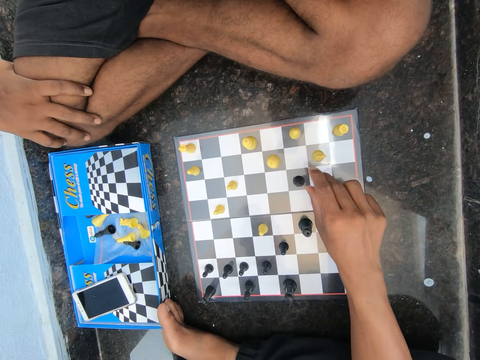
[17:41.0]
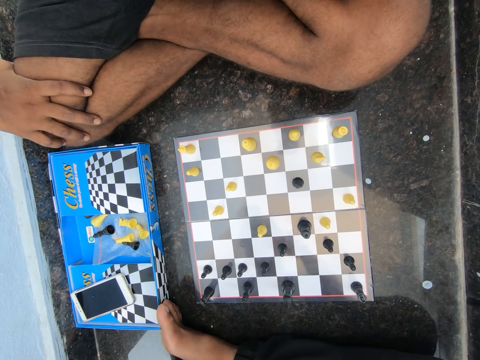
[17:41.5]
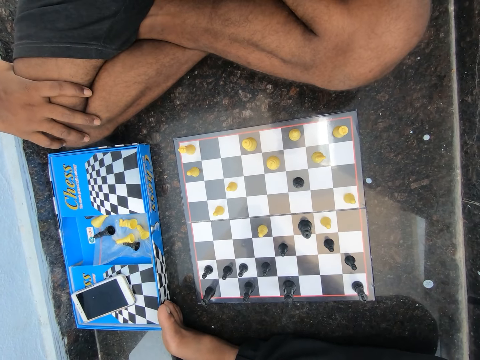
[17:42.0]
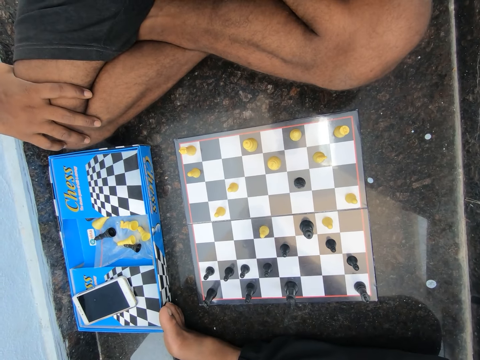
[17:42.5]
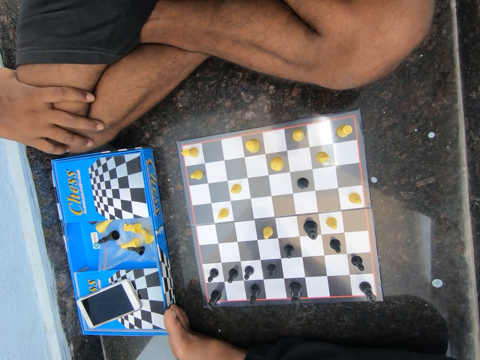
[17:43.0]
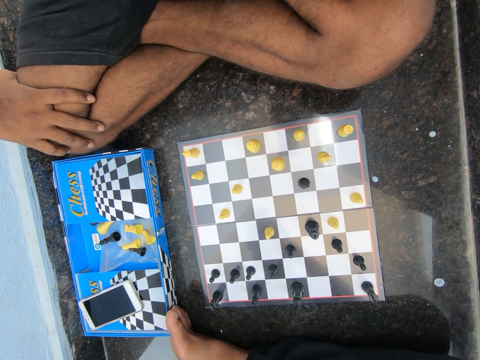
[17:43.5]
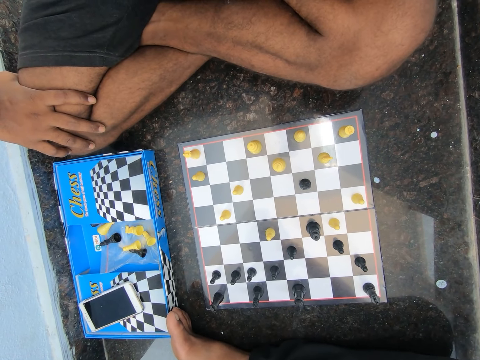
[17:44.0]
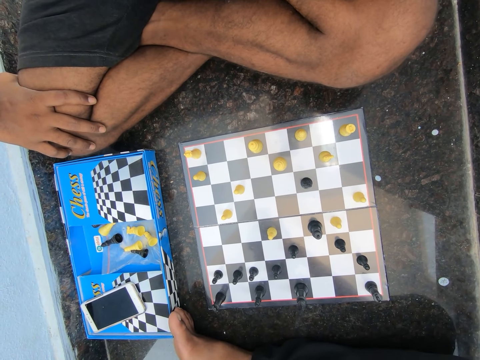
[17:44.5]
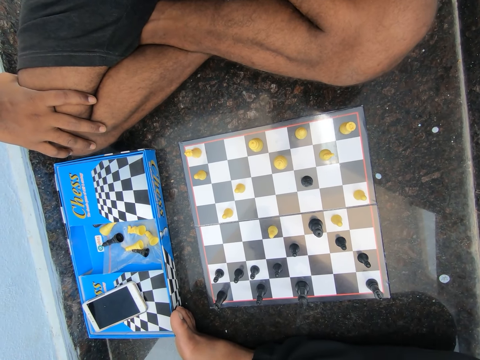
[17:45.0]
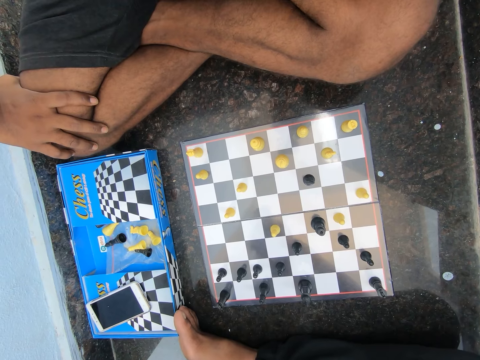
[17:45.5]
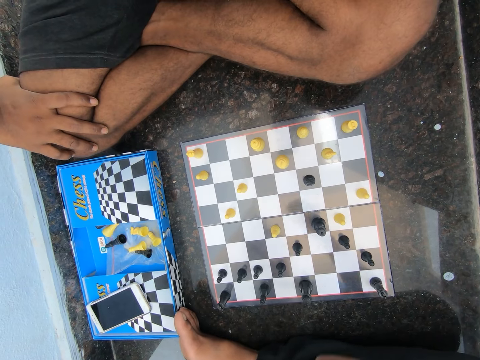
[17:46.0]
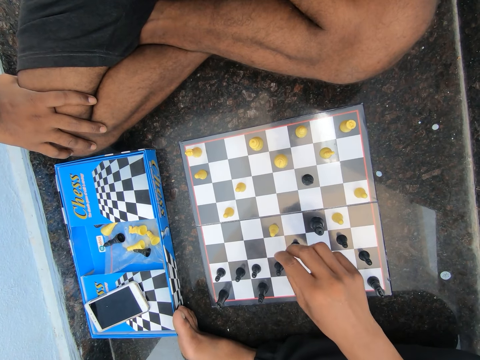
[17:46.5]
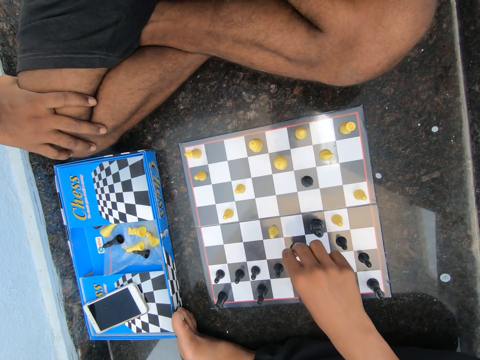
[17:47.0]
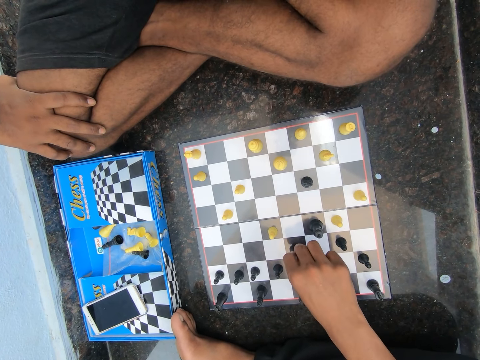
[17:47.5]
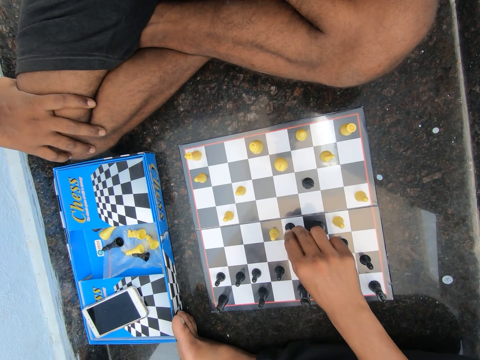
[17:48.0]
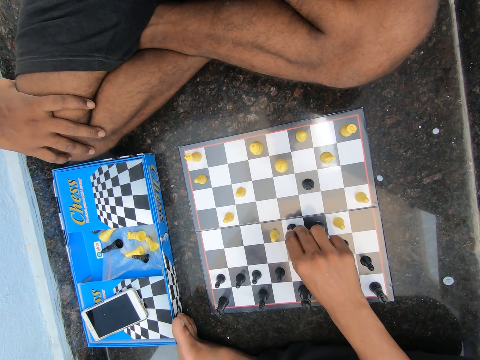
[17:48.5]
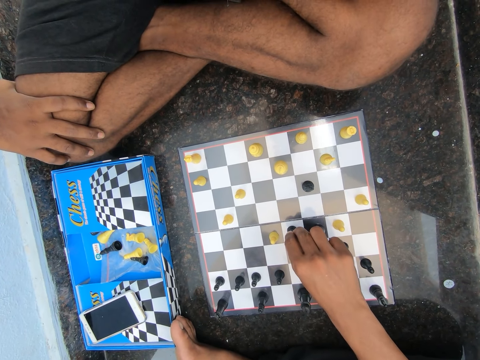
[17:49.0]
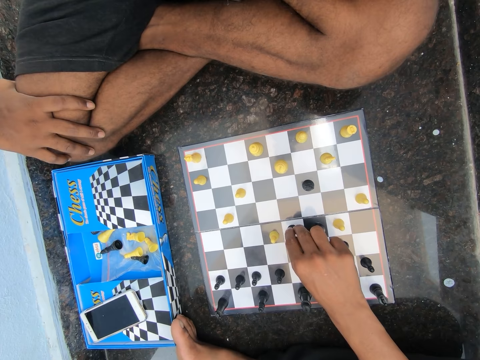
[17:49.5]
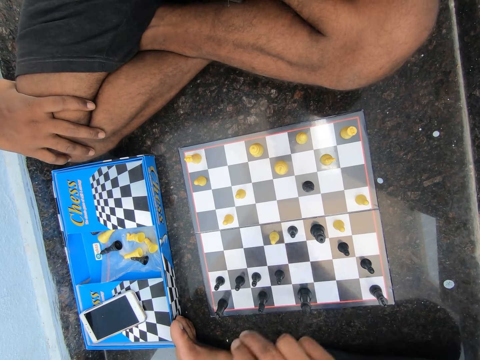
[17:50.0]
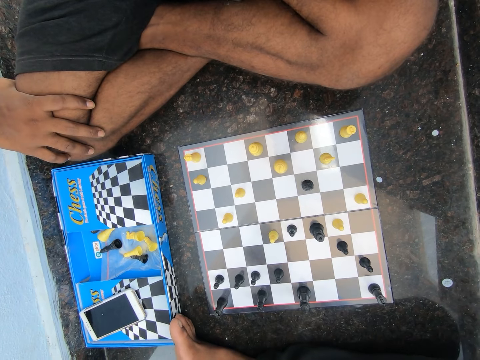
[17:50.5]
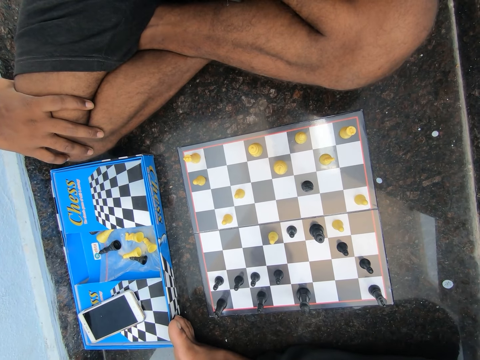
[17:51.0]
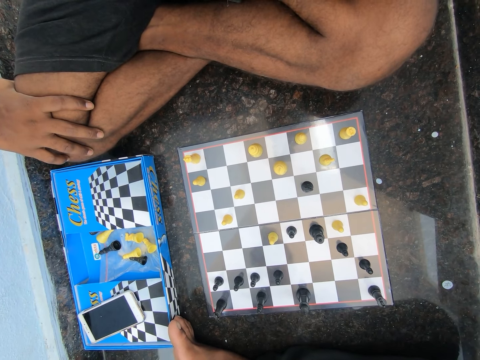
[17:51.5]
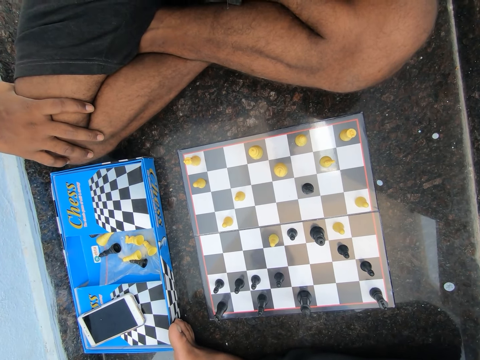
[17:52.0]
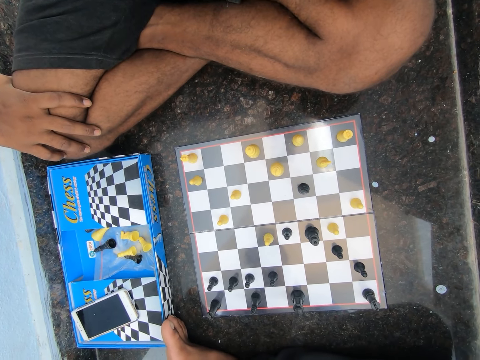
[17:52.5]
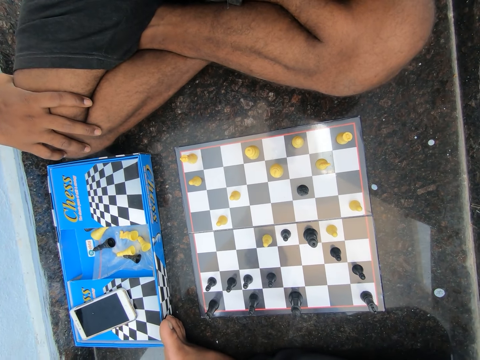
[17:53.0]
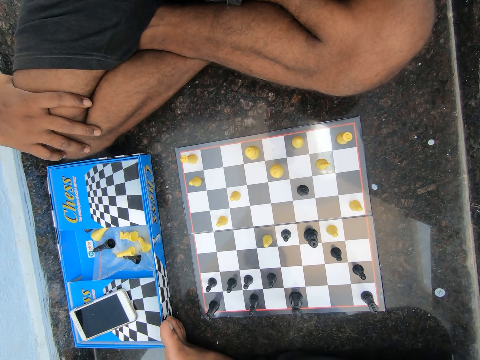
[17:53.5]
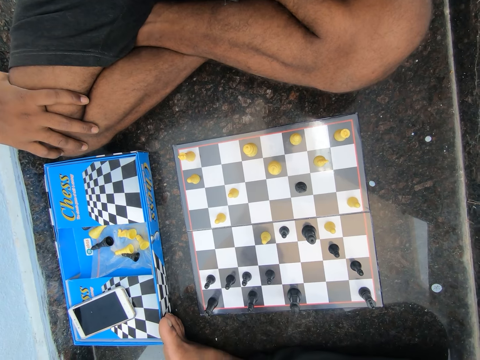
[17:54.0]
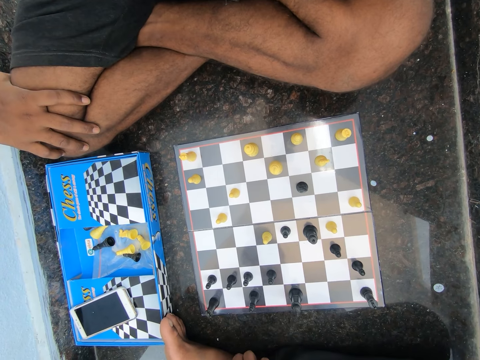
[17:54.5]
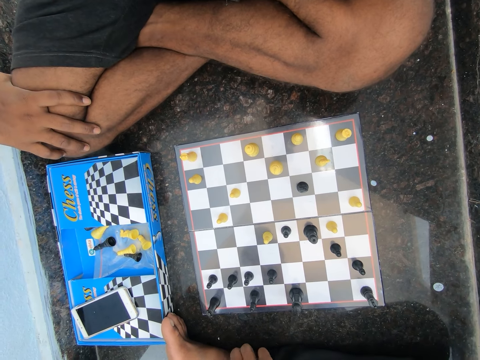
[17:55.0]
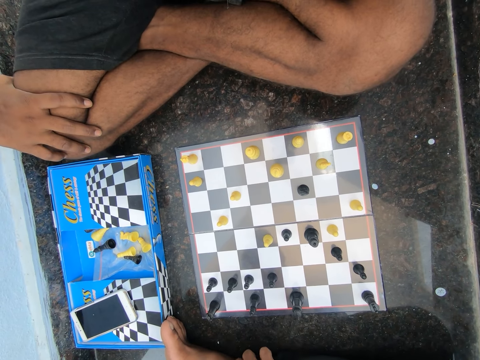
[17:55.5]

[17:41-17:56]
The camera wearer removes his right hand from the chess piece. He moves the chess piece. He plays chess on the floor in the room. He removes his right hand from the chess piece.

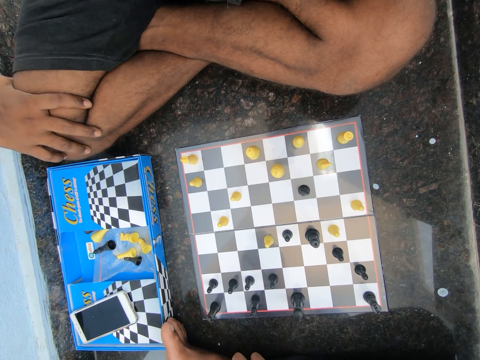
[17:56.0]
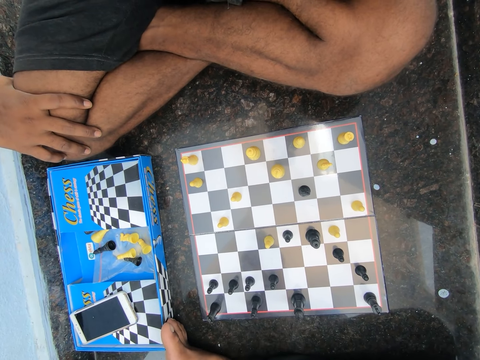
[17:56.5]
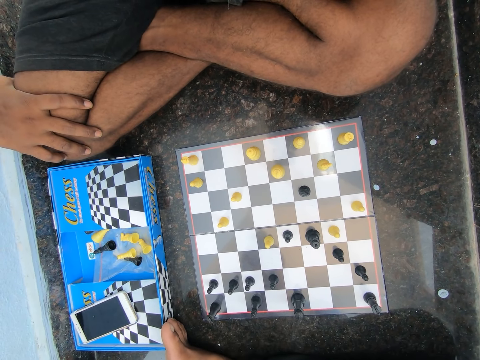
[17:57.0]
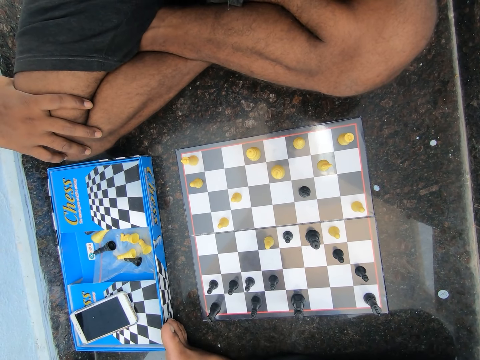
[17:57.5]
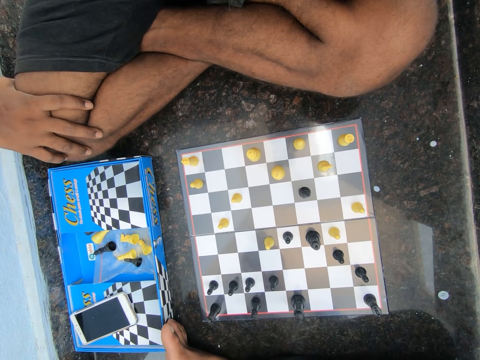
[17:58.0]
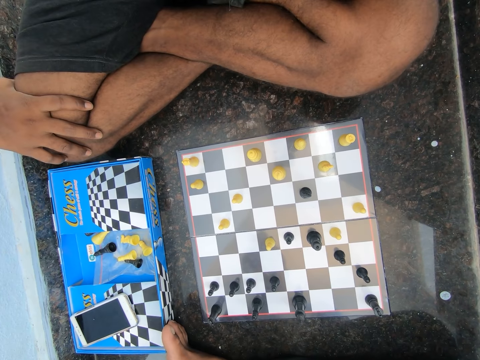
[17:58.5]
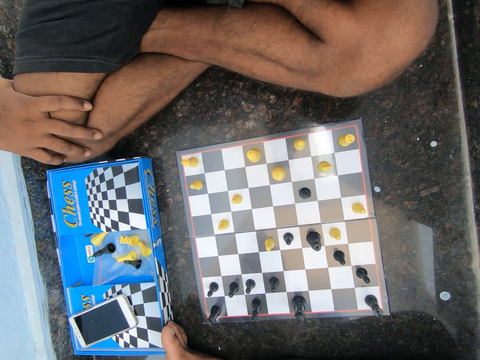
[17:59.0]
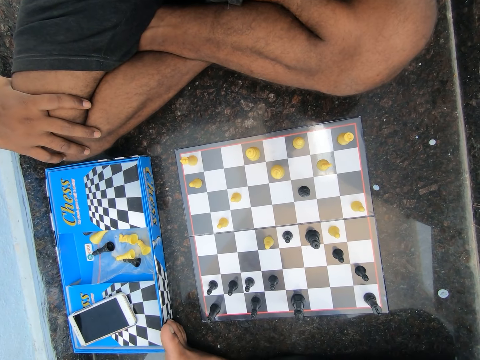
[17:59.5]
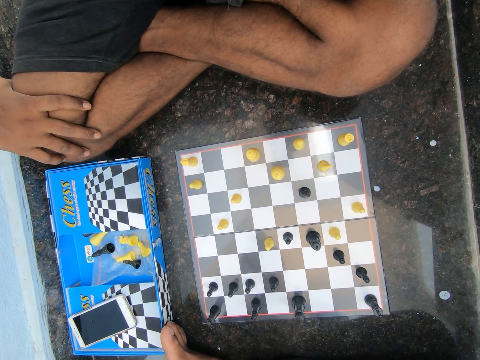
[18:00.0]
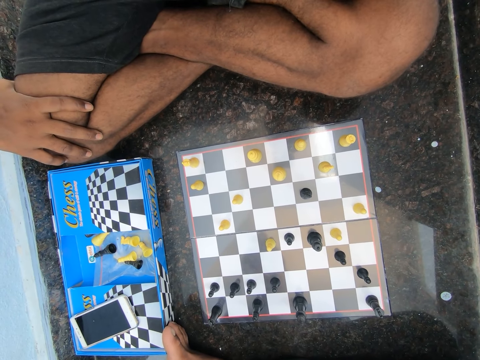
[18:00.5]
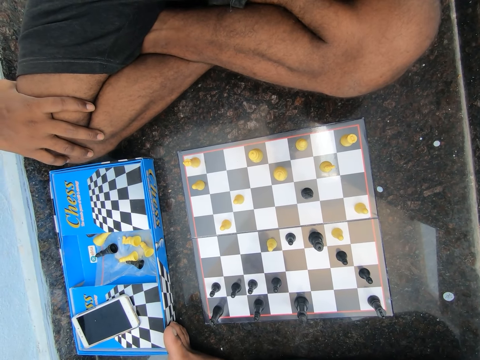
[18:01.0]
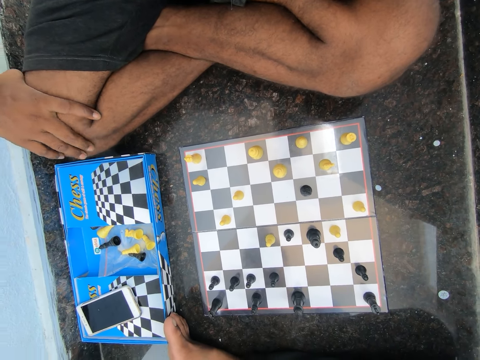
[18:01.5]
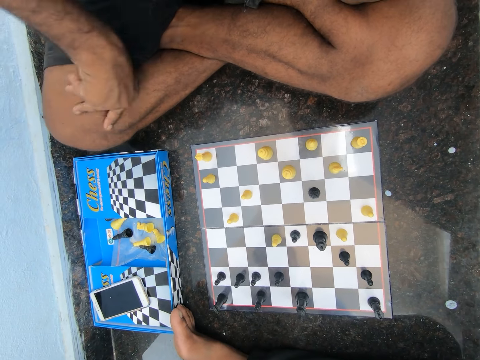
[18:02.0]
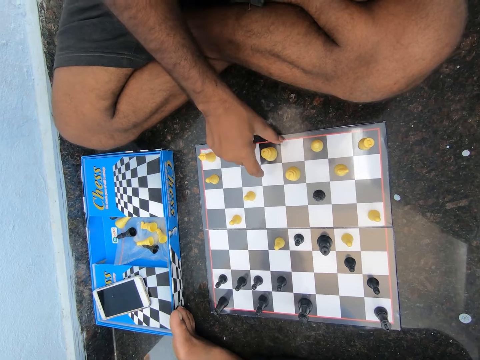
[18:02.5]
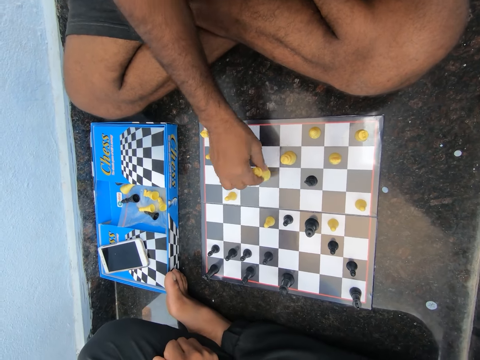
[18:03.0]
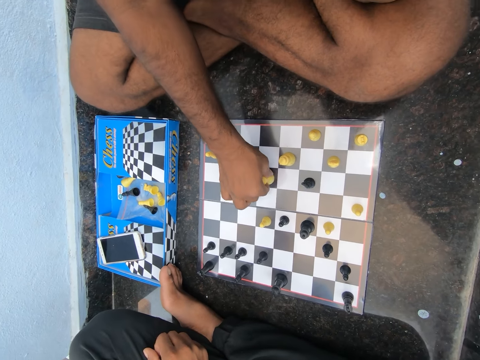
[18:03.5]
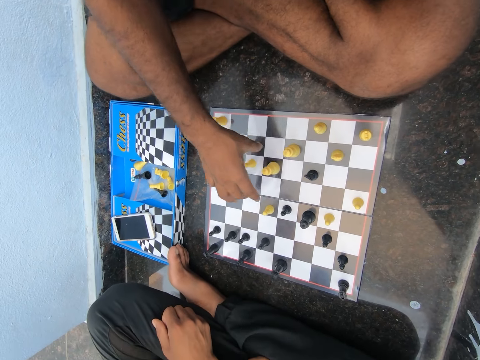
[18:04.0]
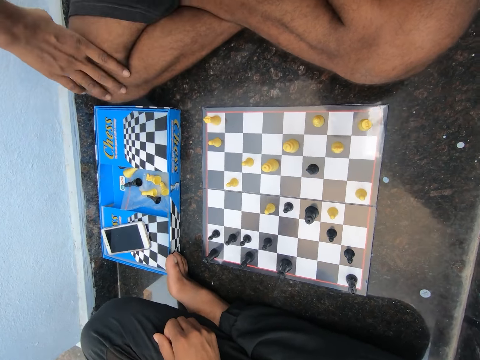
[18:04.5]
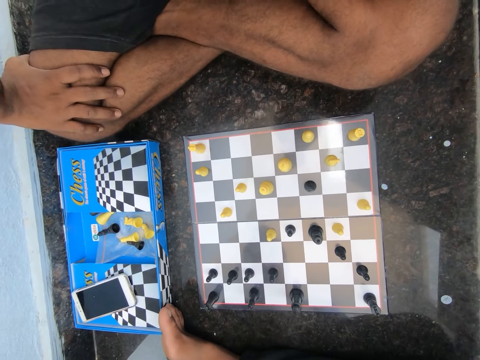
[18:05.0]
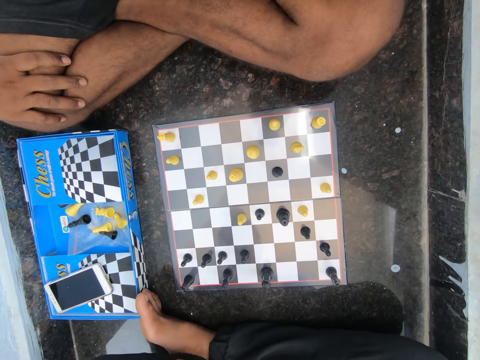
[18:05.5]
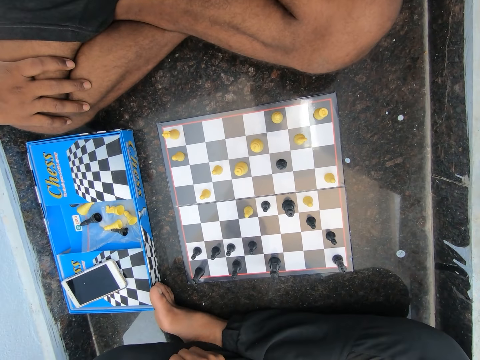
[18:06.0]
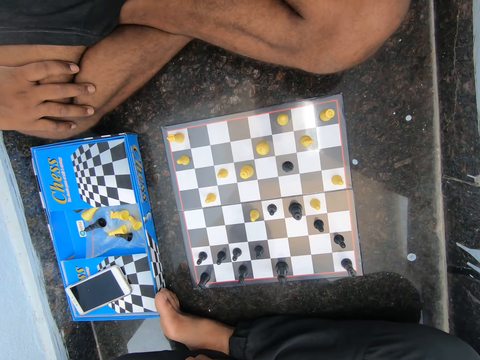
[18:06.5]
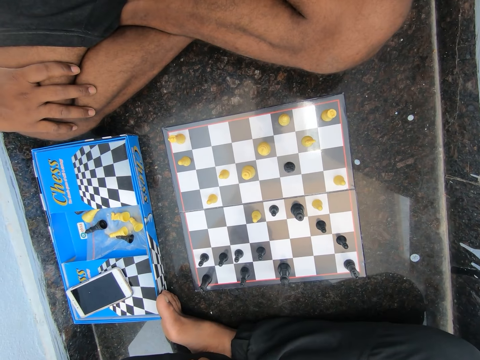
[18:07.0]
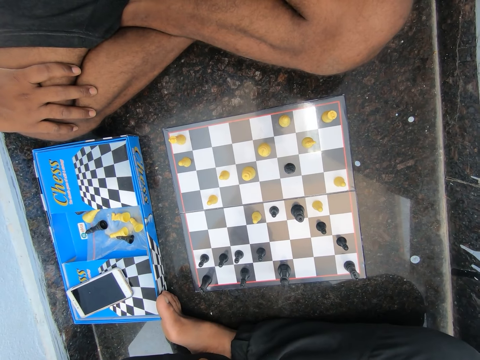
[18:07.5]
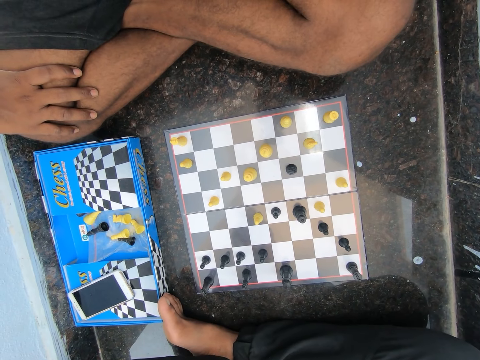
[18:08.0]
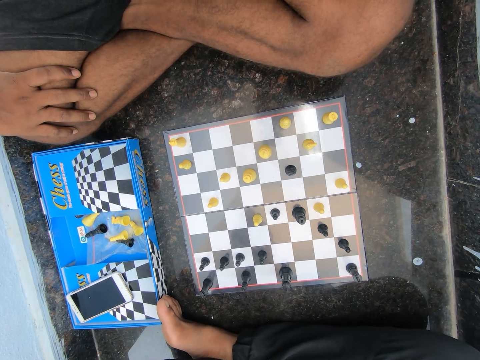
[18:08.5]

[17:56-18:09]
A man moves the chess piece. The man plays chess on the floor in the room. The man places his right hand on his knee. The man looks at the chess board.
